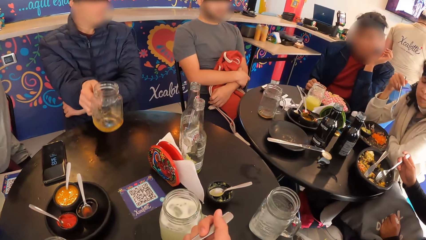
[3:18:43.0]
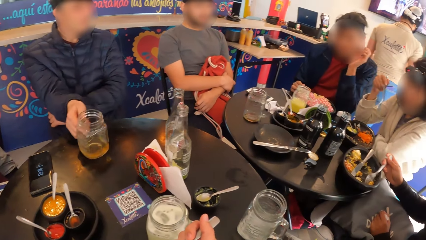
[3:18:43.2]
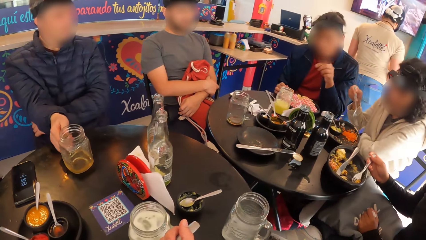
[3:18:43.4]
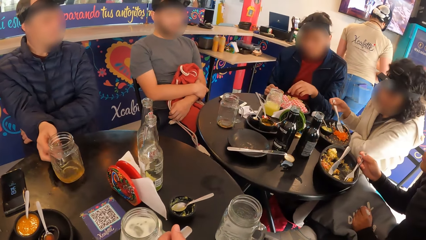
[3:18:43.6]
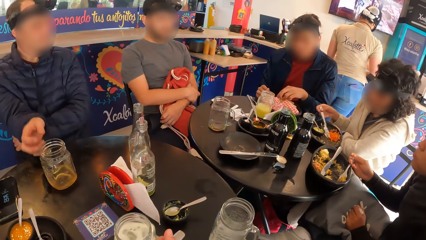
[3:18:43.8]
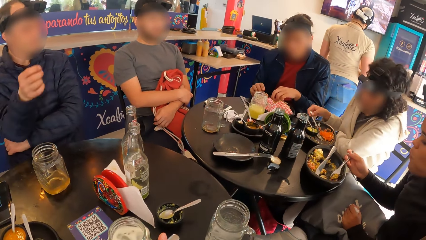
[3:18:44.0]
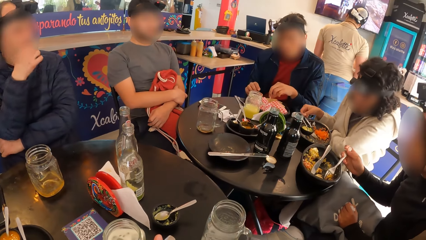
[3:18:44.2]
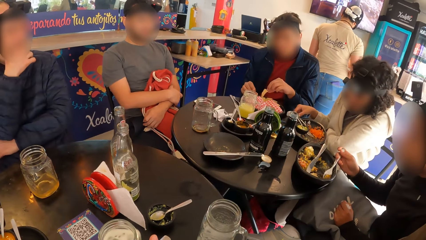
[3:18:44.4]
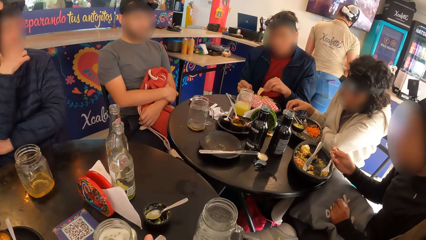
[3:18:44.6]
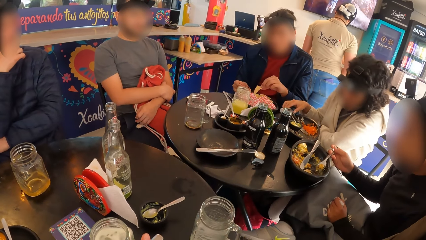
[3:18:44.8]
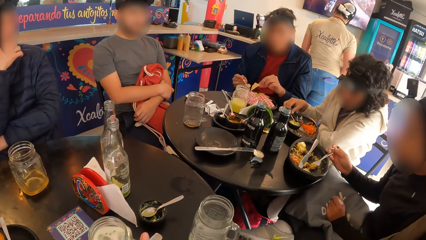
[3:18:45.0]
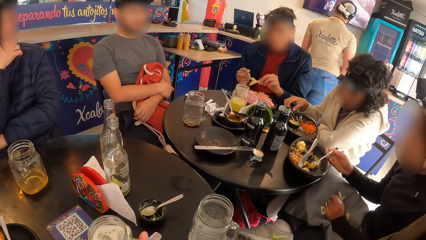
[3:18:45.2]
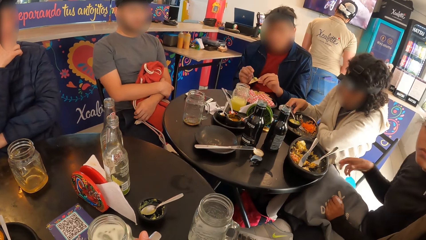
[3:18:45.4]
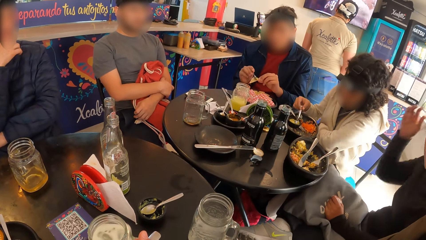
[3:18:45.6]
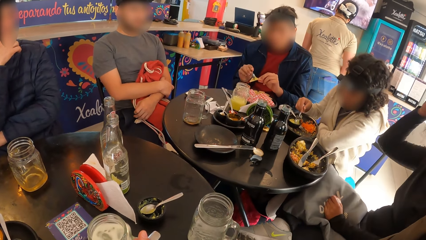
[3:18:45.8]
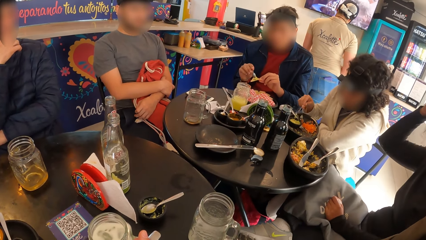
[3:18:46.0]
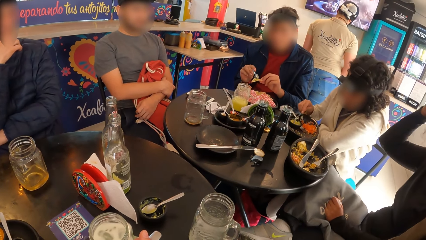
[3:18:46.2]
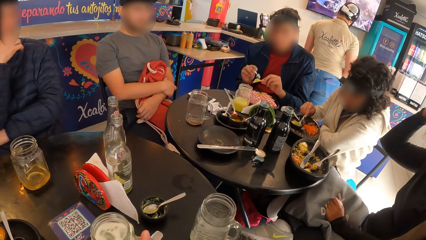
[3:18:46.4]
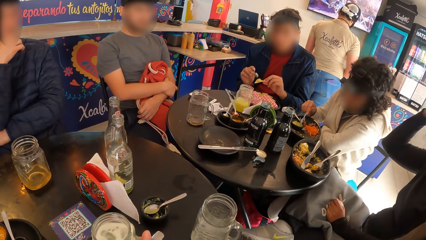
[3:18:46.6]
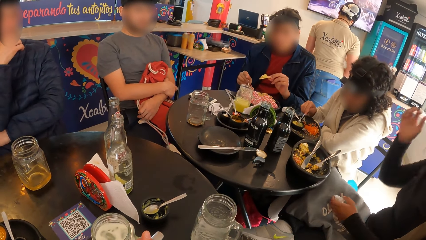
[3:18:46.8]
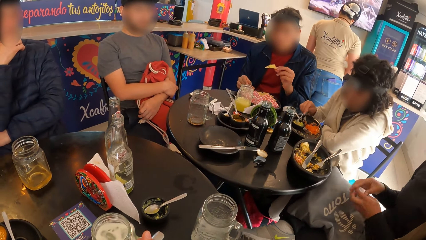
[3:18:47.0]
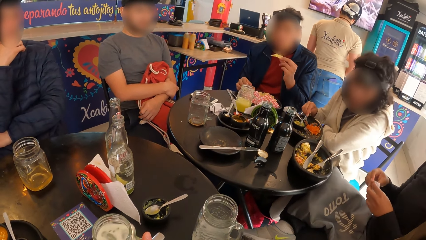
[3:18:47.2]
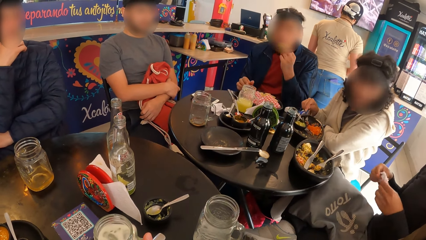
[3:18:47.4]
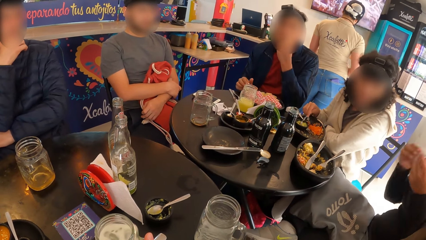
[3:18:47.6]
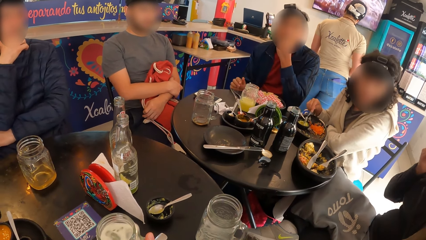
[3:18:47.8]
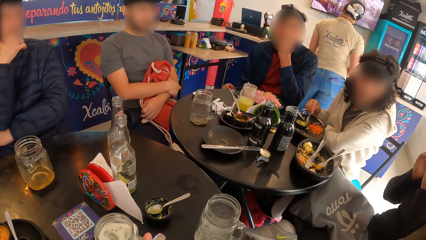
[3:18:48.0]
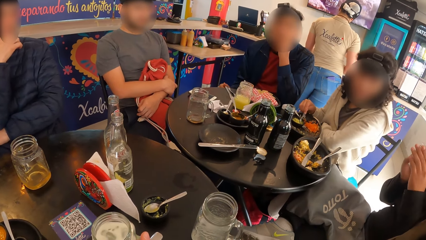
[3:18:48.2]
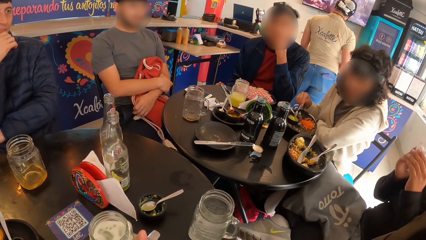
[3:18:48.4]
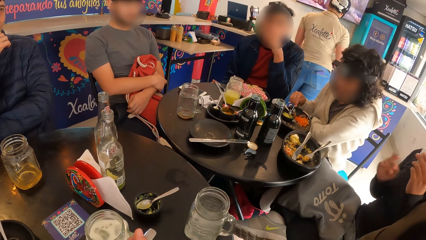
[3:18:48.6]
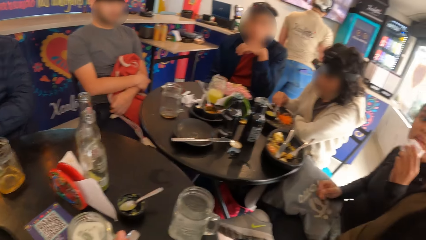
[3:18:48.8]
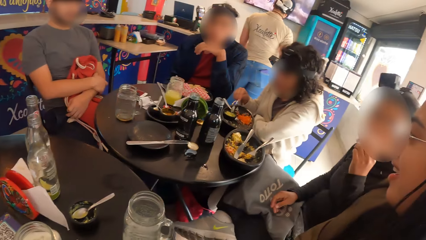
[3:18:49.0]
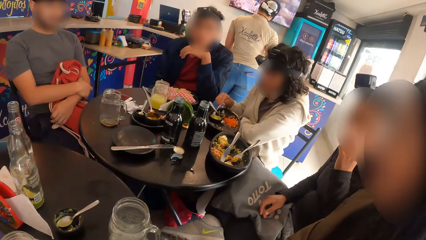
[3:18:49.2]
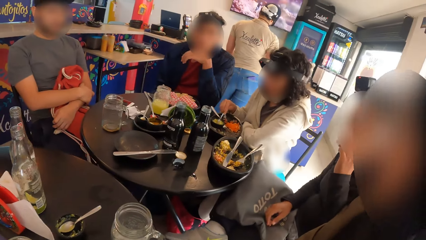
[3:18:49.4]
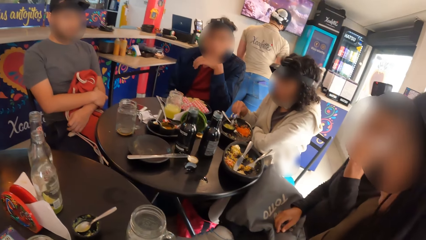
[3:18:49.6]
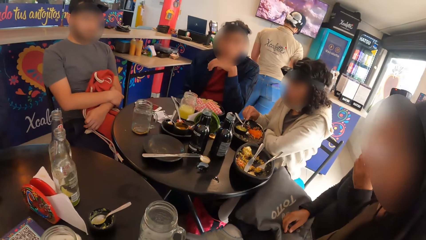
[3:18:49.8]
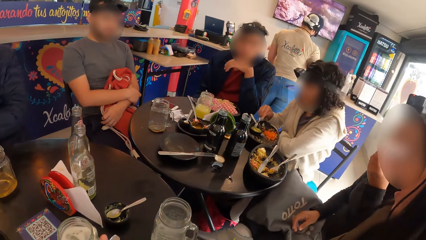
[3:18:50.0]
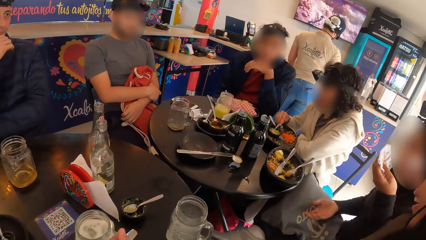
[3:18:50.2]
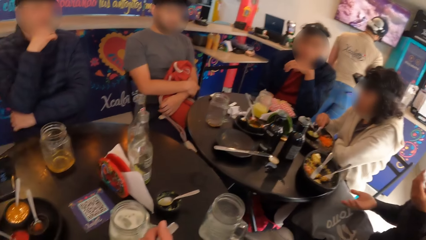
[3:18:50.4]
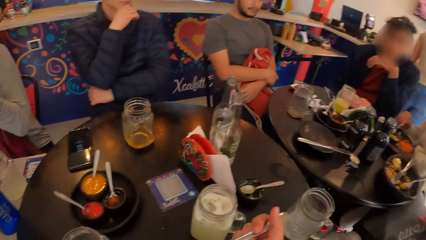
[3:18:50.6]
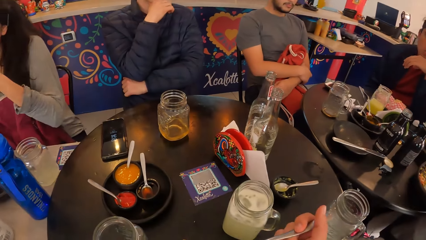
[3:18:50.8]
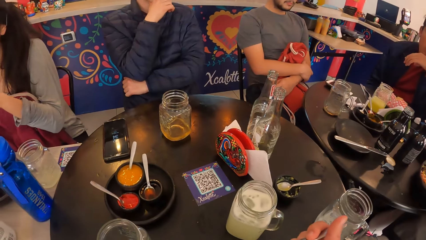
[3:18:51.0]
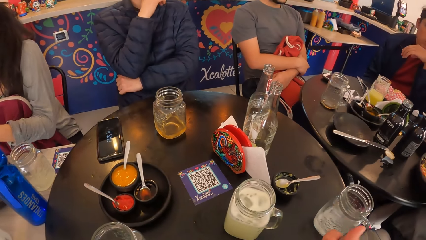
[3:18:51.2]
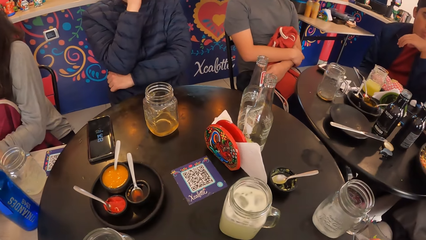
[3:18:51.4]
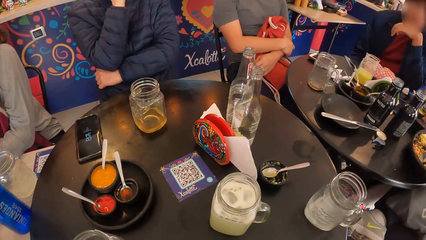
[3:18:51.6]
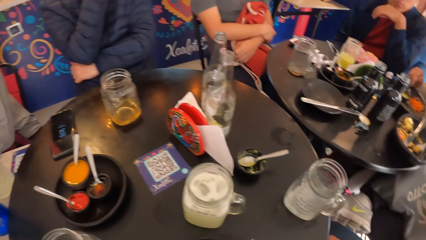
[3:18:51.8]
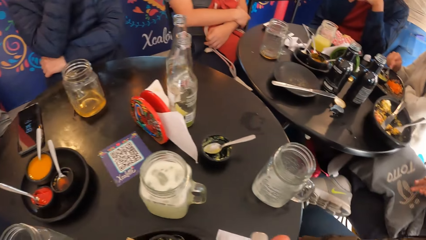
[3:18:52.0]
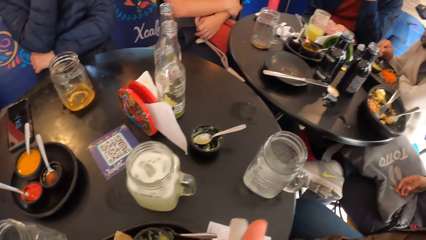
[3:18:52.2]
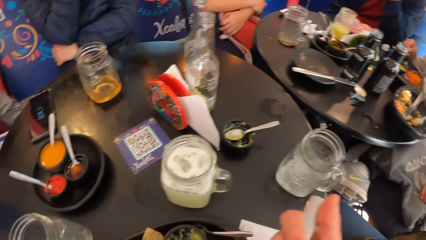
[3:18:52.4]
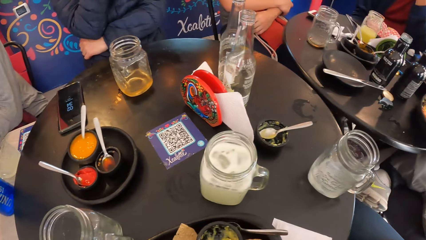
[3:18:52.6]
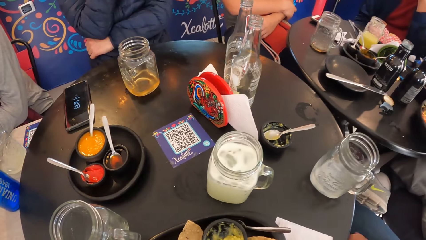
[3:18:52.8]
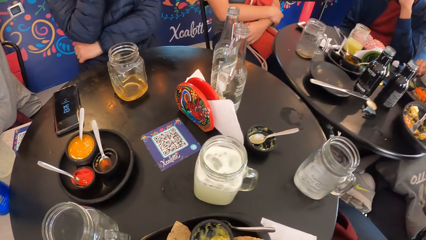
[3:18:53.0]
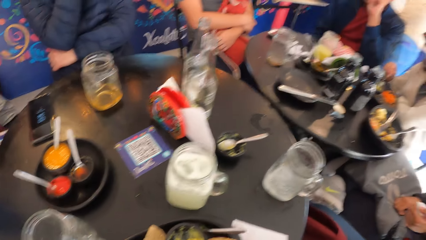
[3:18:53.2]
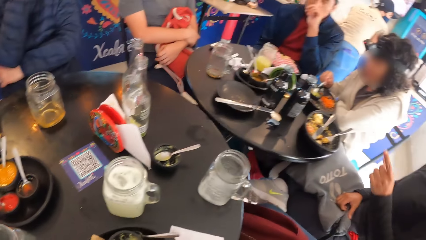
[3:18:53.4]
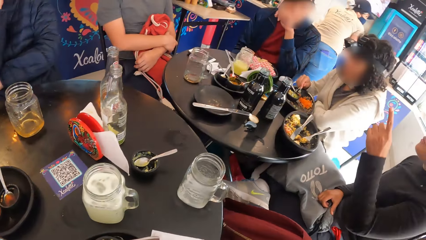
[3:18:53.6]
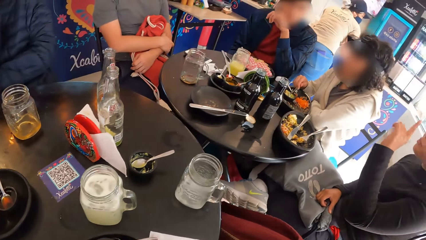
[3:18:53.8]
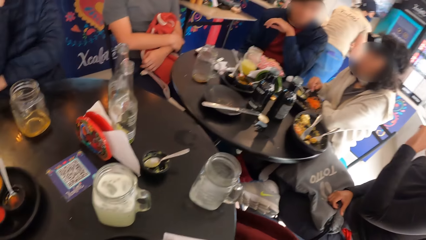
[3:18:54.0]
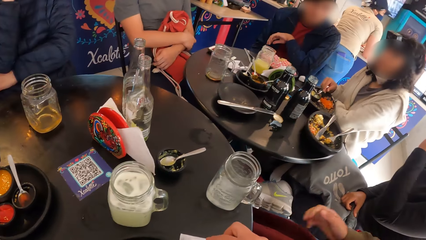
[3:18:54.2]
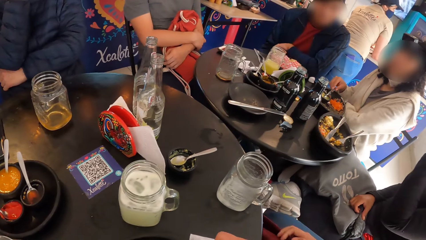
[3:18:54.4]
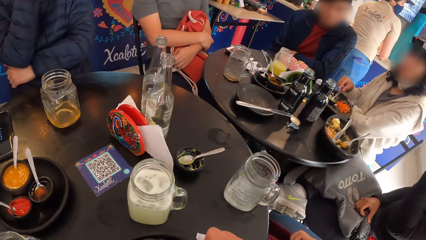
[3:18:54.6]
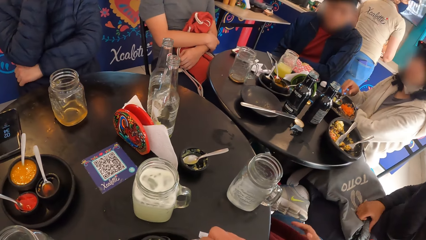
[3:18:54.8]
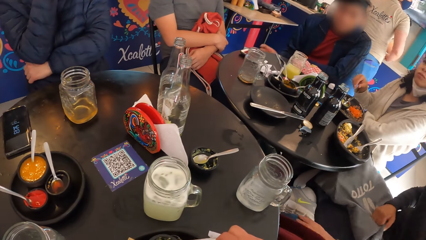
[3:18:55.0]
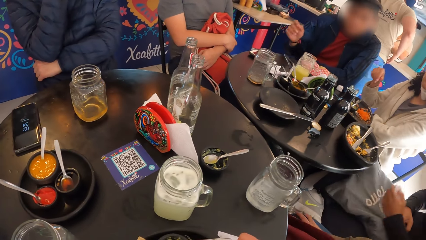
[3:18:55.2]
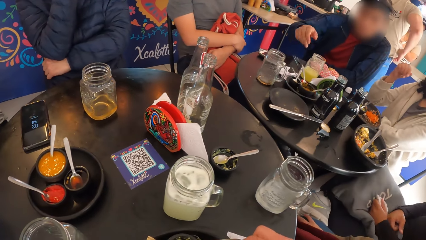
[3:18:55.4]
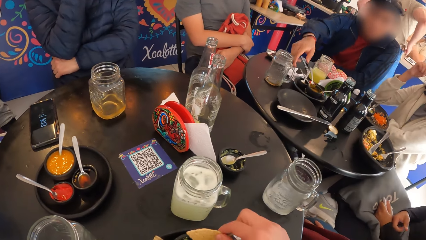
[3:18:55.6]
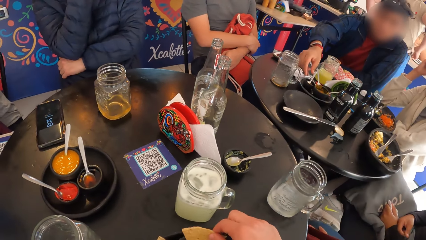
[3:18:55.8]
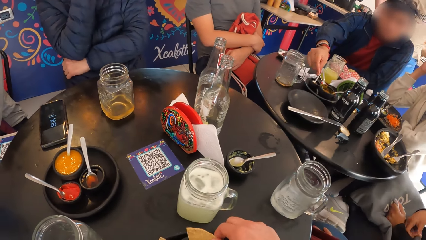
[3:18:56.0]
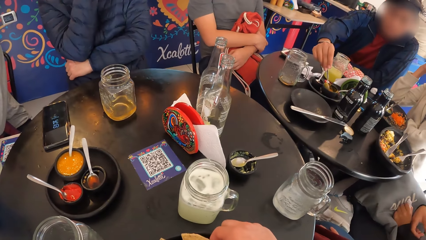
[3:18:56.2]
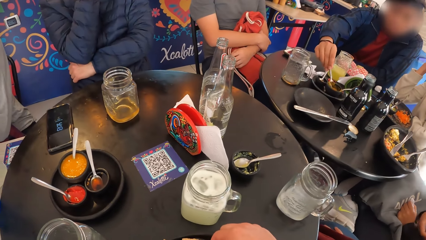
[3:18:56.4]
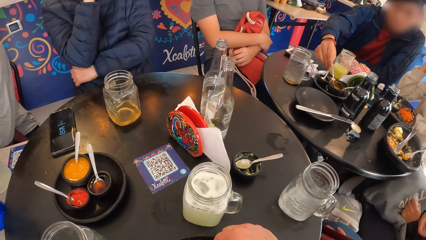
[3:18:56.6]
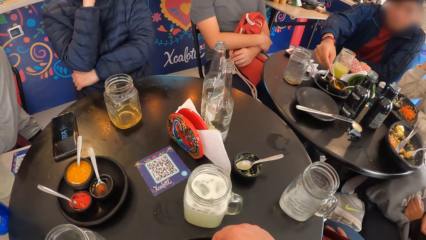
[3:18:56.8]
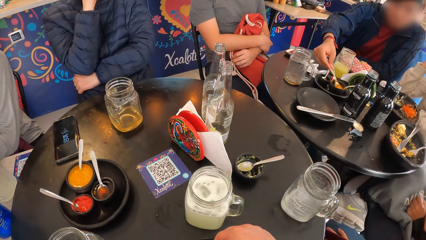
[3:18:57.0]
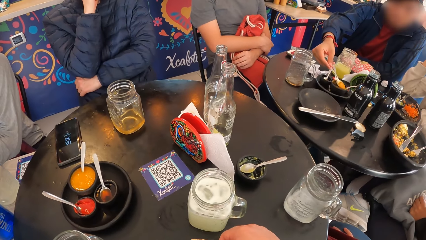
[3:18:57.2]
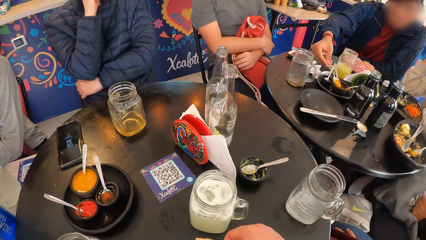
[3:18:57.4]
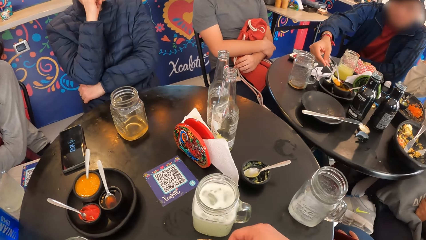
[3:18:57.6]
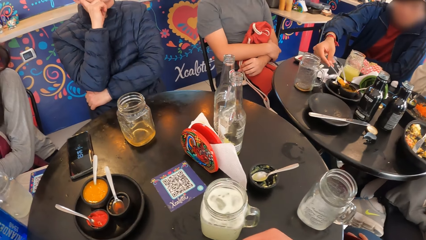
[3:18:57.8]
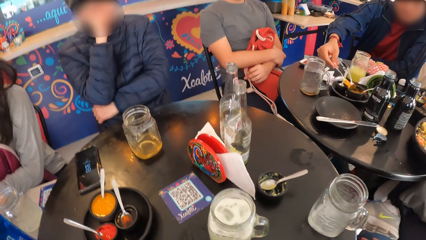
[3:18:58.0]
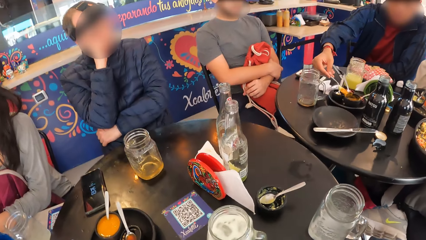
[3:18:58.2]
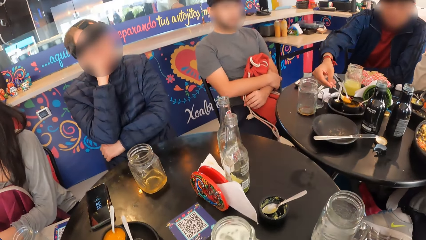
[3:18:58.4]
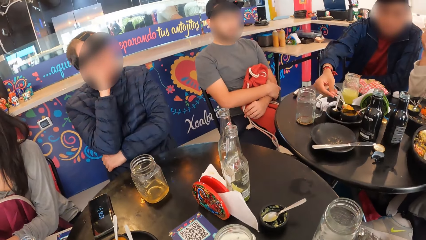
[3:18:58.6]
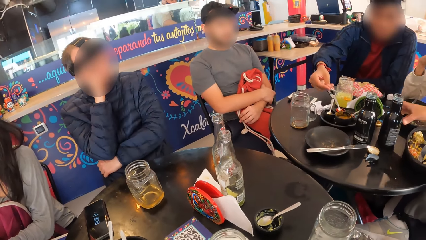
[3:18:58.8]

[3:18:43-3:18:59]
A man drops the cup of beer on the table with his right hand. A woman drops the fork in the plate on the table with her left hand. Another man picks the chip from the plate on the table with his left hand. Another woman holds the fork in the plate on the table with her left hand. The second man picks a sauce from the plate on the table with a spoon on his right hand. The second woman drops the fork in the plate on the table in her right hand. The second man places the sauce on the chip with the spoon on his right hand. The first woman picks the spoon in the plate on the table with her right hand and stirs a dipping sauce on the plate with the spoon on her right hand. The second woman cleans her mouth with a tissue in both hands and touches the tissue. The second man eats the chip with his left hand. The second woman interacts with the camera wearer. The second woman cleans her mouth with the tissue in her left hand. The camera wearer eats a taco or flatbread with the fork in her right hand. She picks a chip or flatbread from the plate on the table with her right hand. The second man scoops the sauce with the spoon from the plate on the table with his right hand. The camera wearer dips the chip into the sauce in the plate on the table with her right hand.
